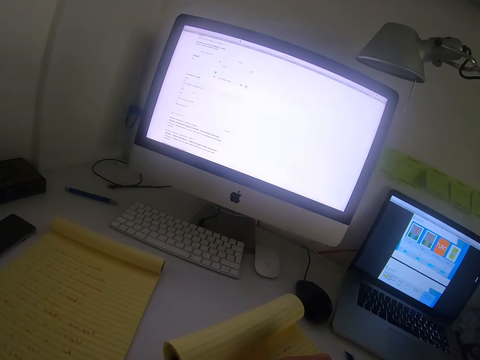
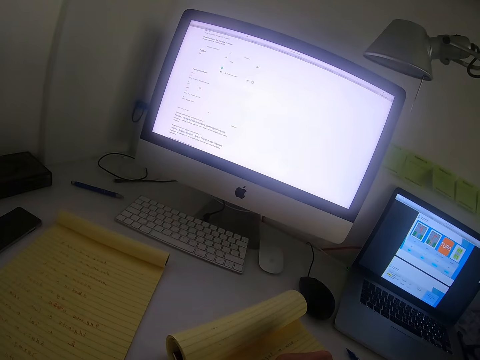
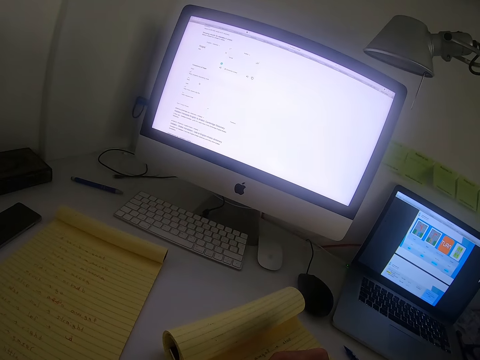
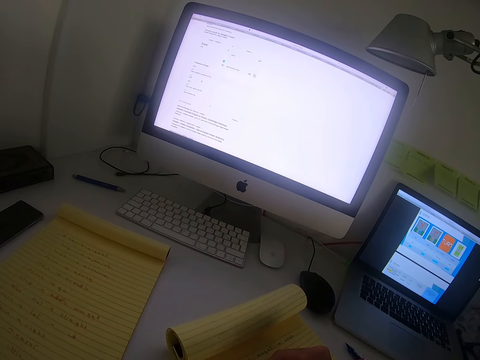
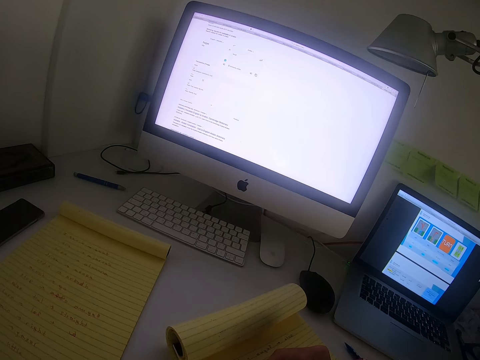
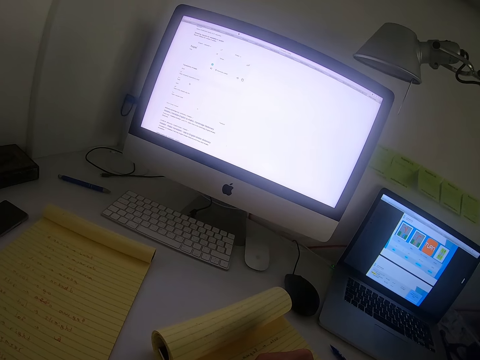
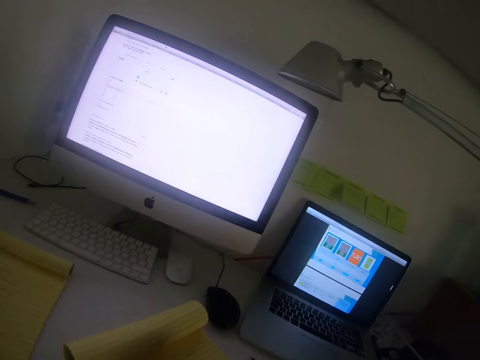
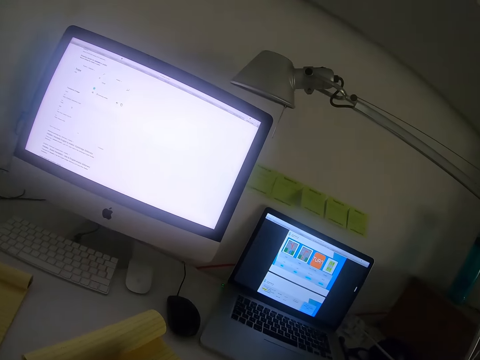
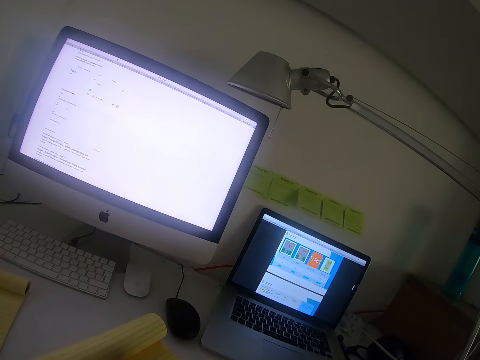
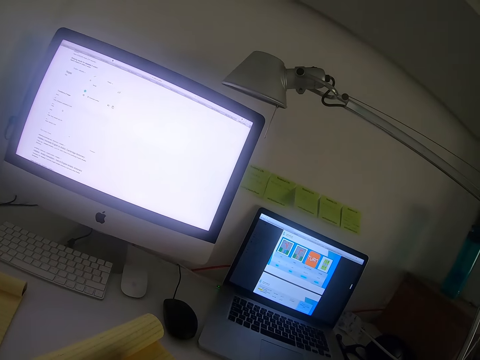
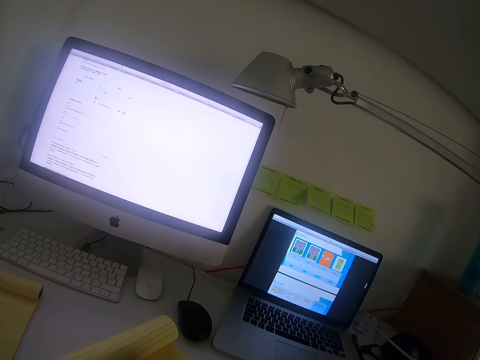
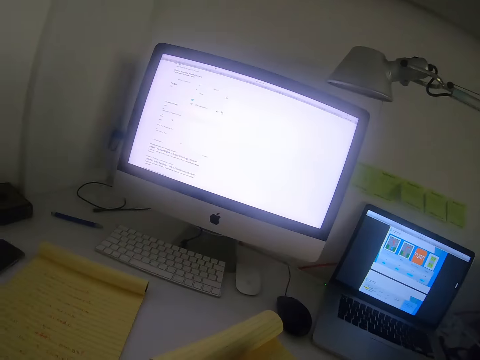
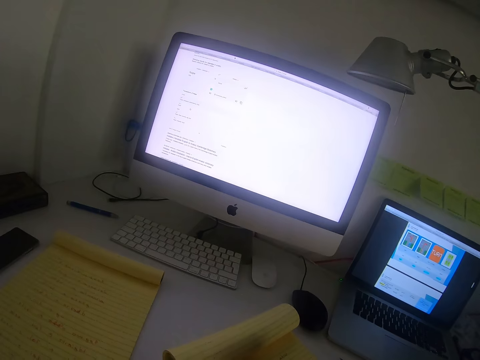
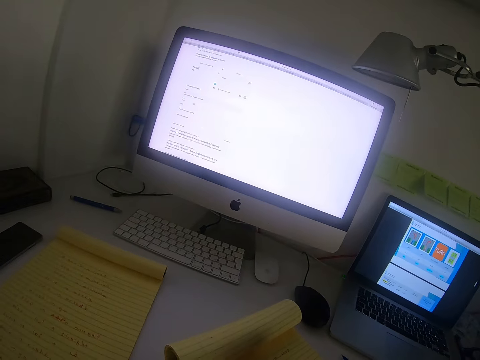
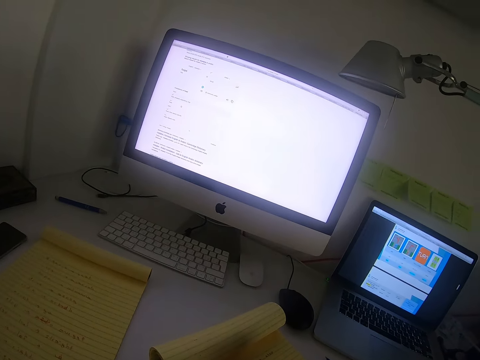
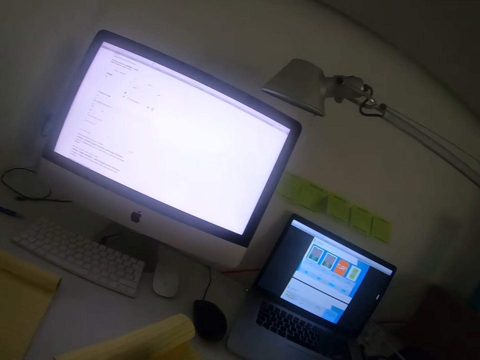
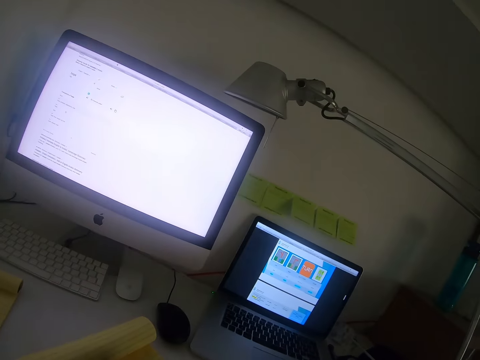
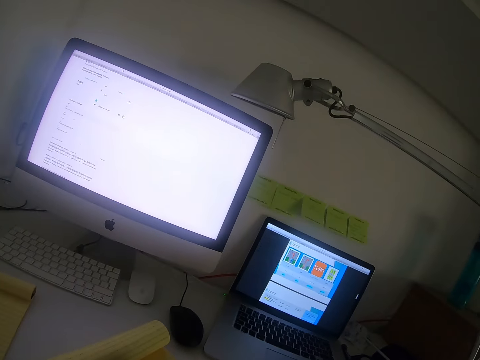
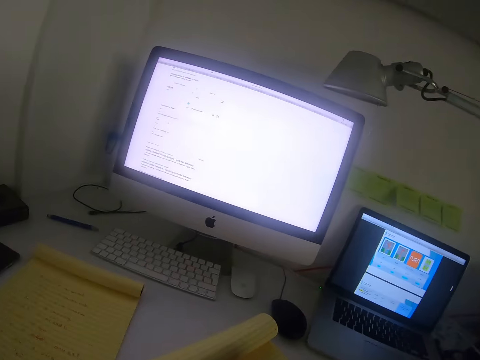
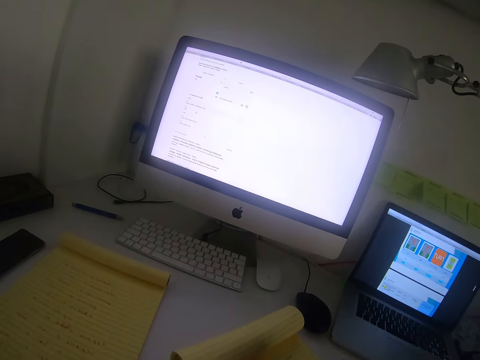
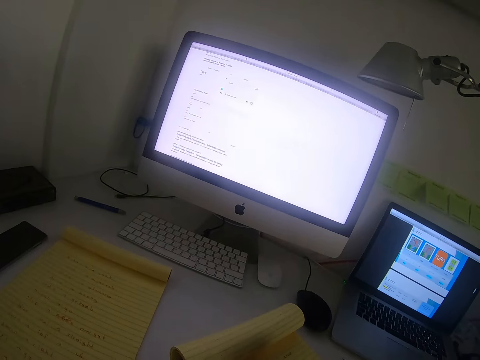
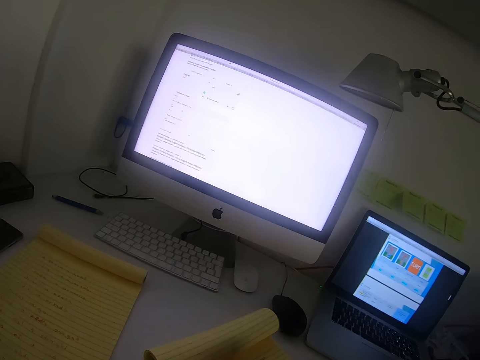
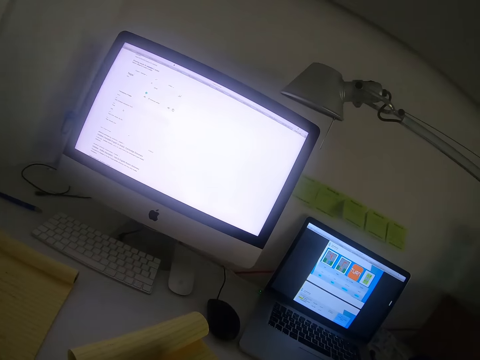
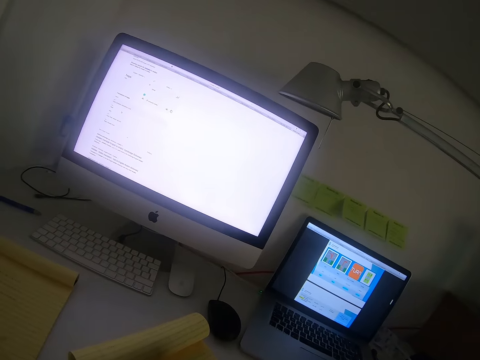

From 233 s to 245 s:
The camera wearer writes on the exercise book. They stare at the laptop. They write on the exercise book. They stare at the laptop. They write on the exercise book. They stare at the laptop.

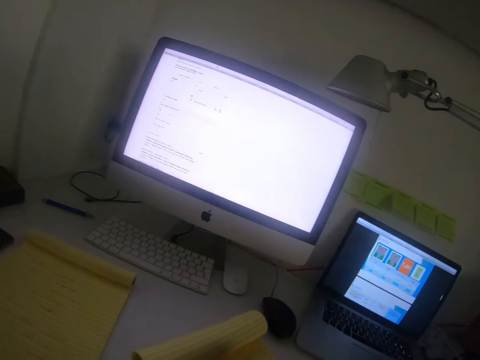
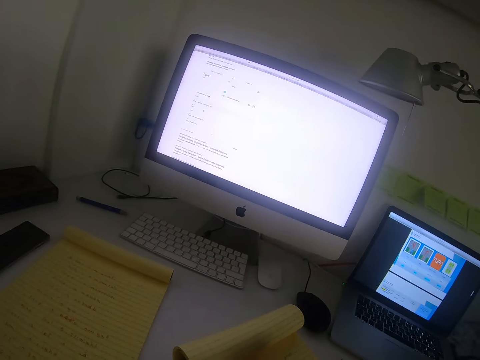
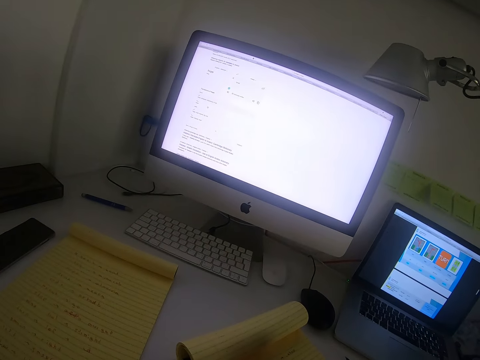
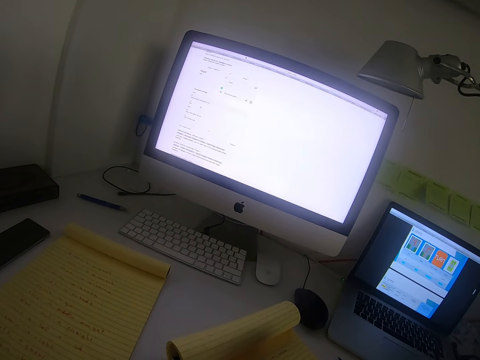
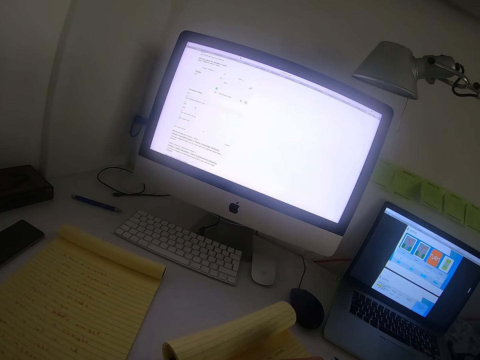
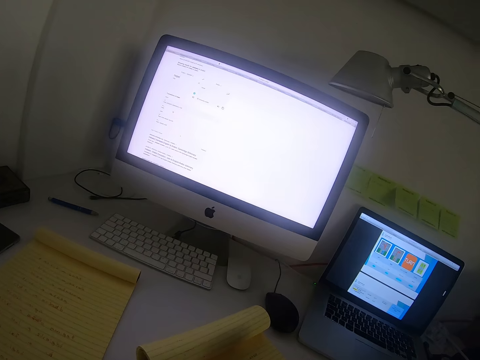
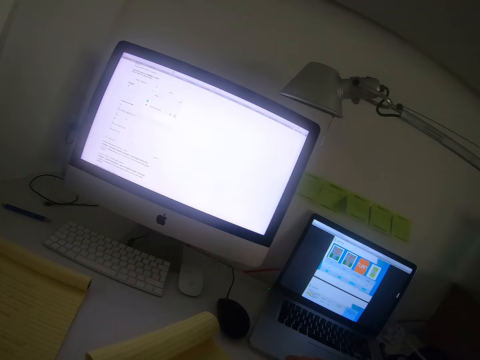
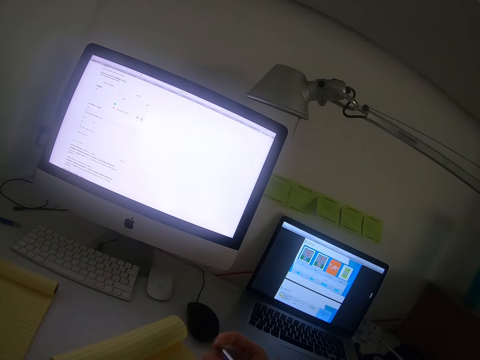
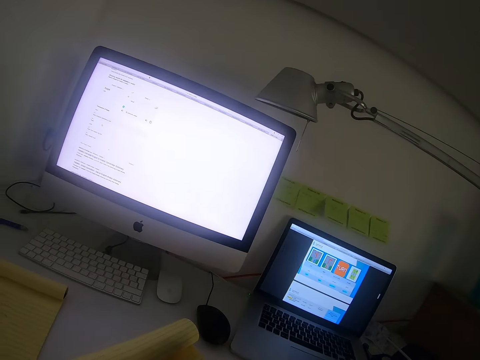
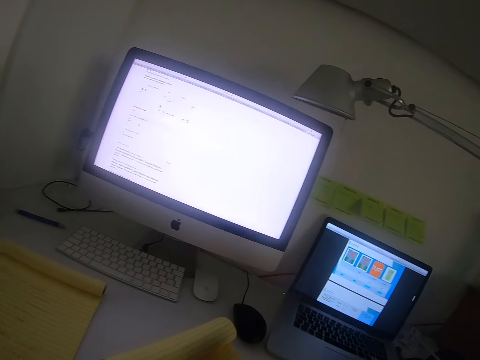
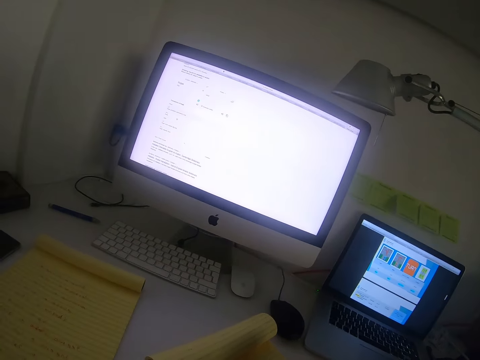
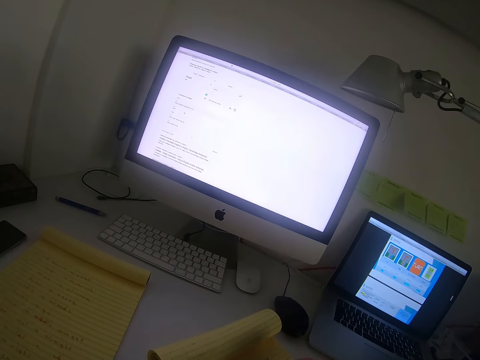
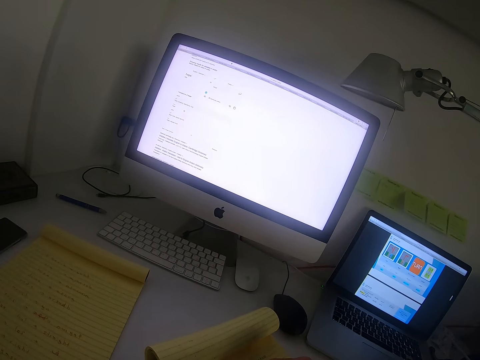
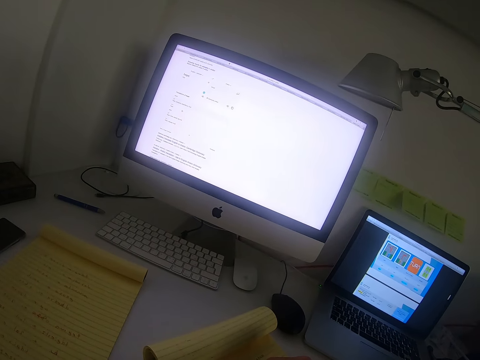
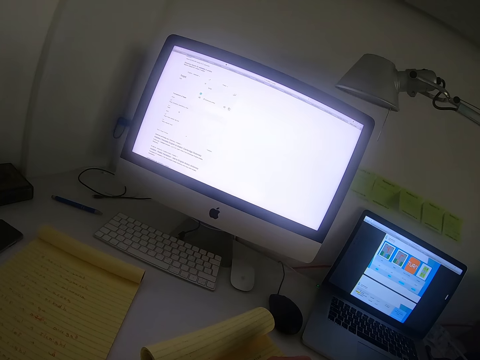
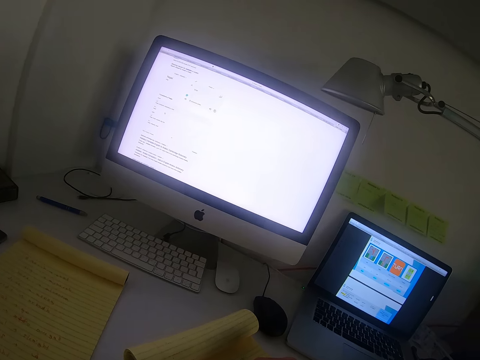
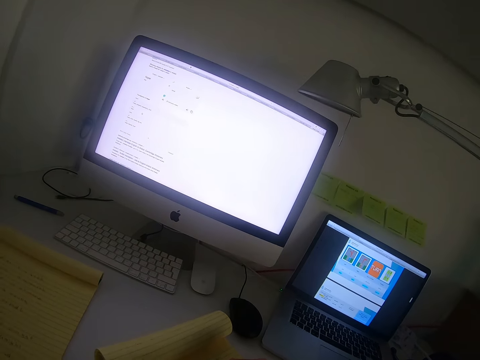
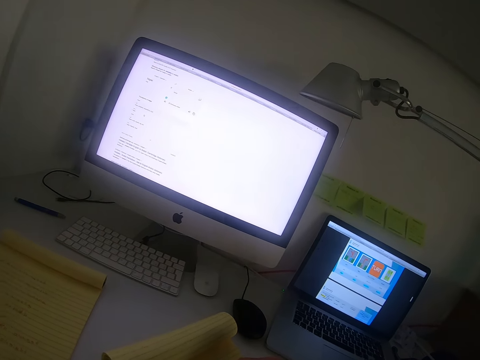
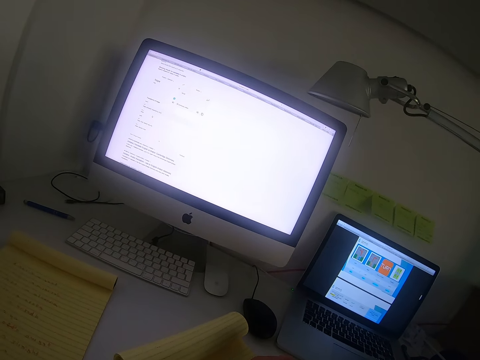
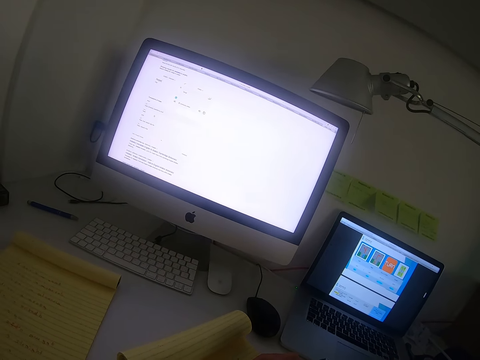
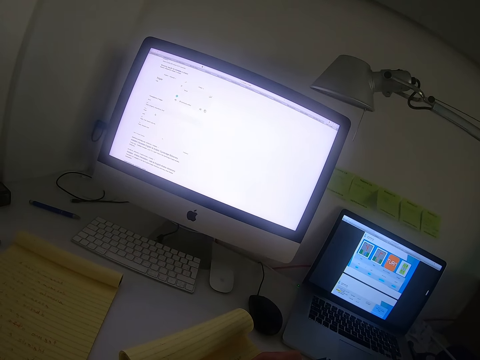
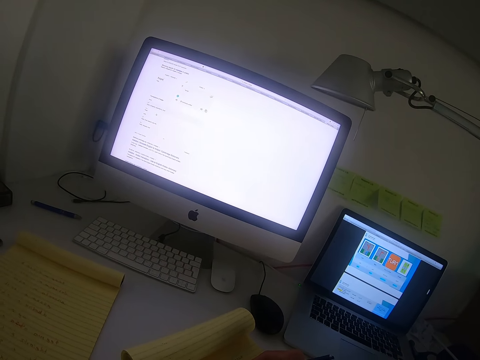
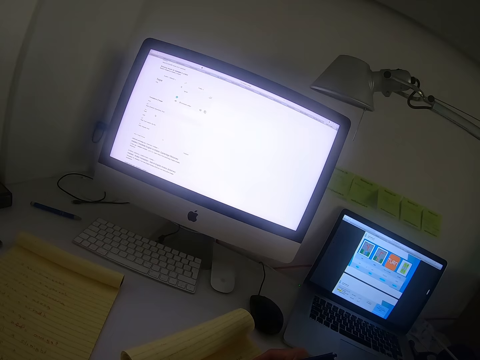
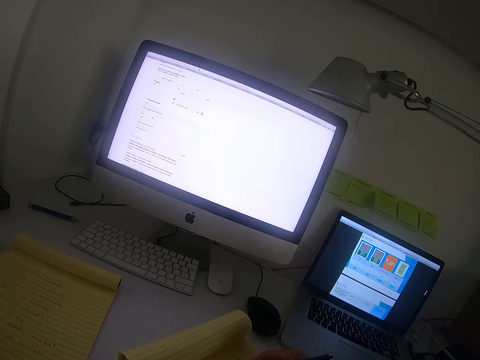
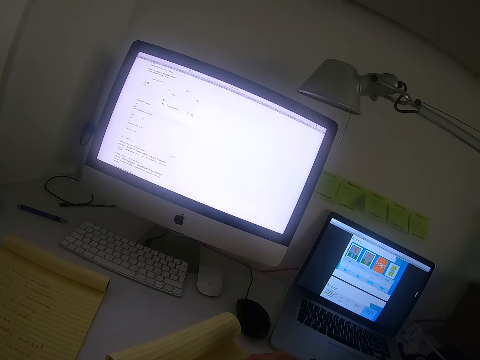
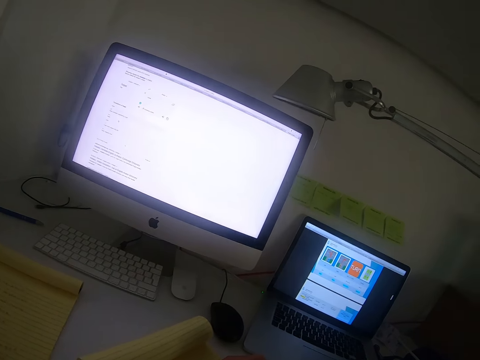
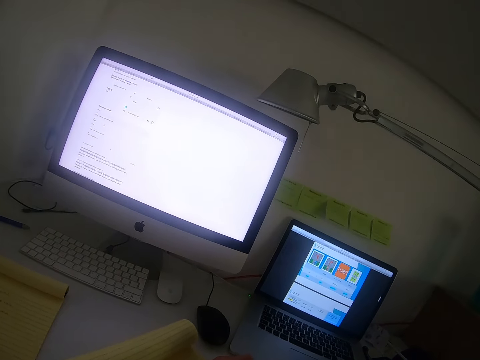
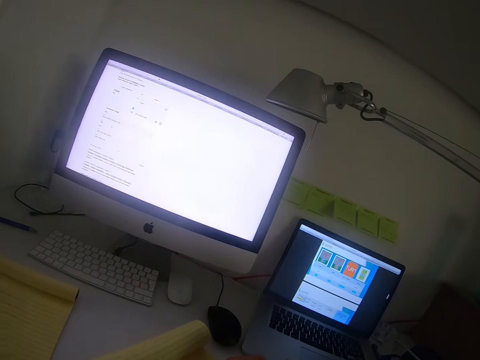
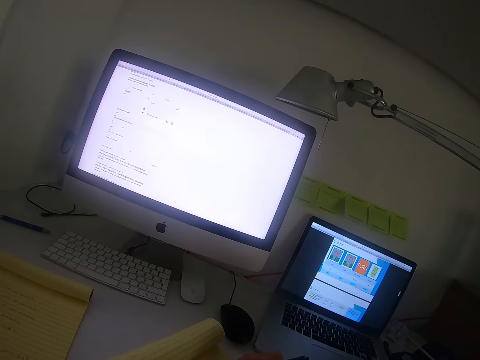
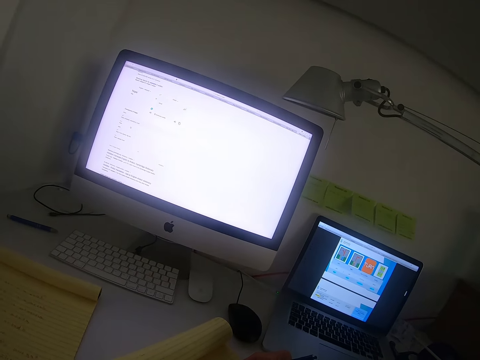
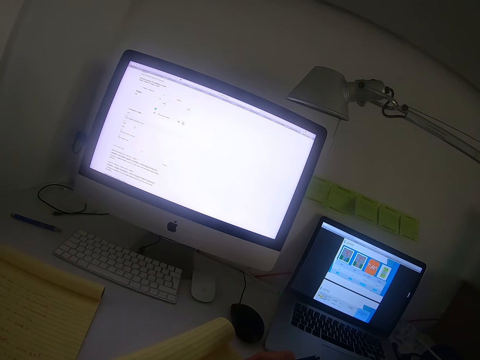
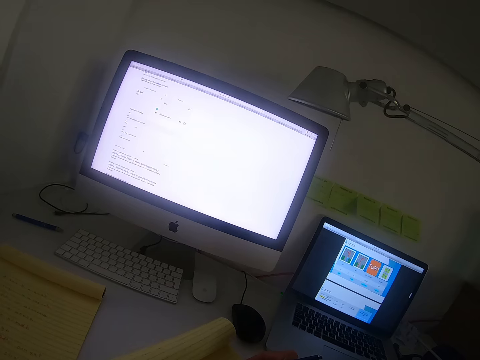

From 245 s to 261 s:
The camera wearer writes on the exercise book. They move their hands. They pick up the pen. They write on the exercise book.
